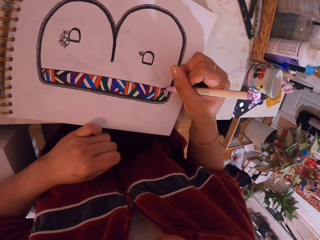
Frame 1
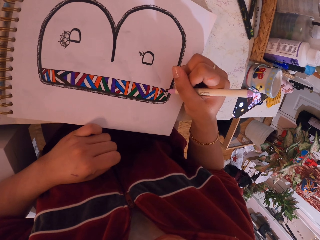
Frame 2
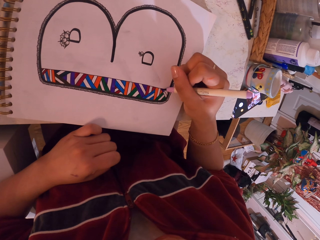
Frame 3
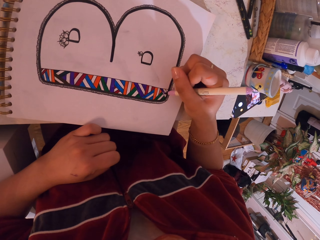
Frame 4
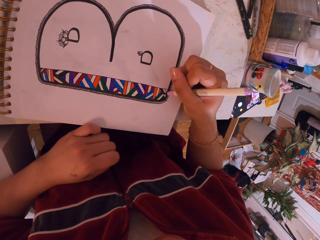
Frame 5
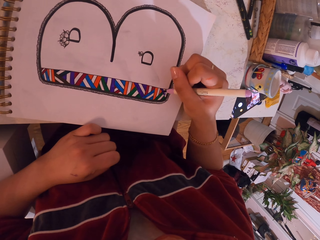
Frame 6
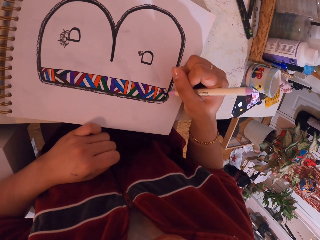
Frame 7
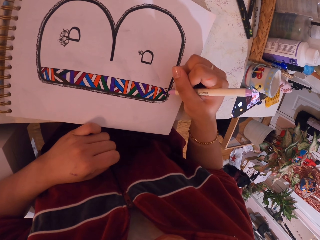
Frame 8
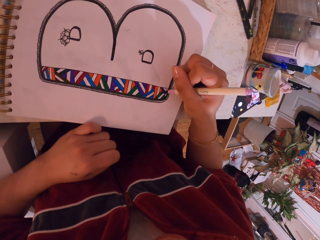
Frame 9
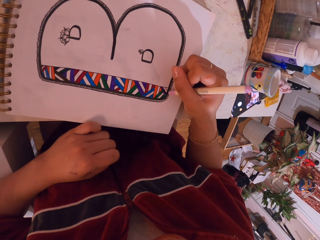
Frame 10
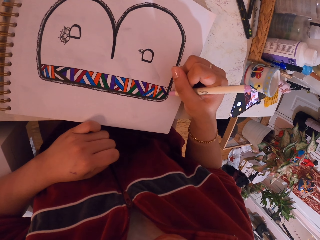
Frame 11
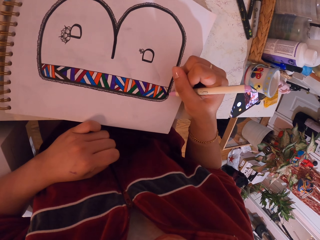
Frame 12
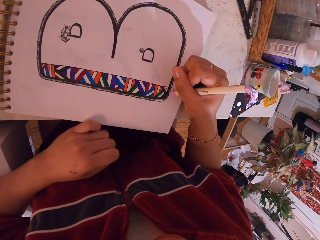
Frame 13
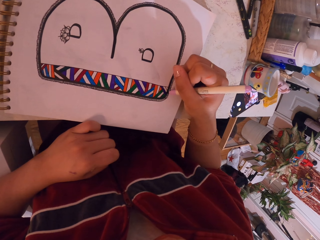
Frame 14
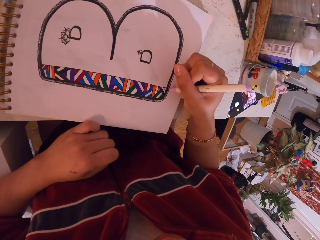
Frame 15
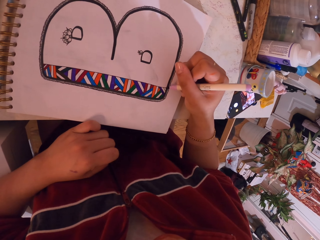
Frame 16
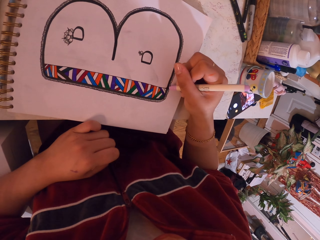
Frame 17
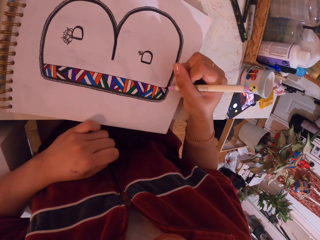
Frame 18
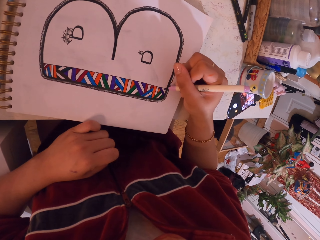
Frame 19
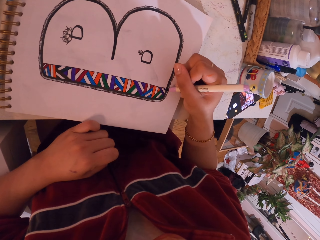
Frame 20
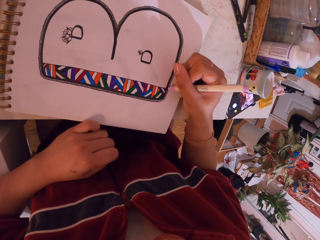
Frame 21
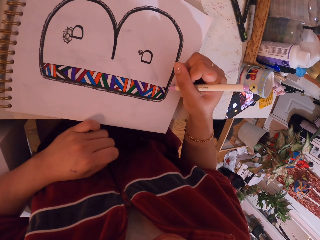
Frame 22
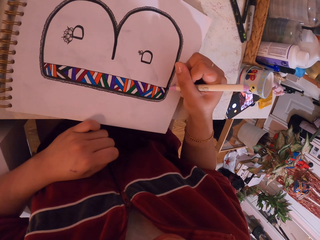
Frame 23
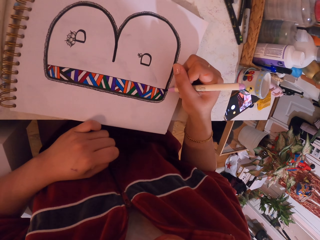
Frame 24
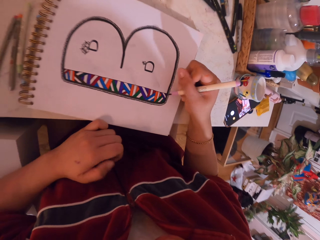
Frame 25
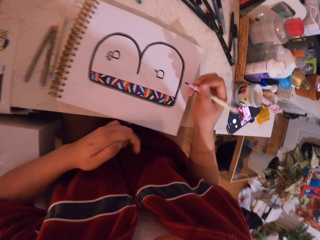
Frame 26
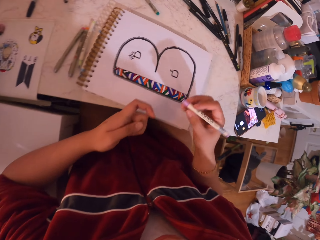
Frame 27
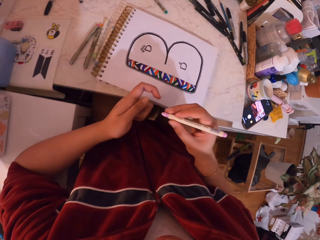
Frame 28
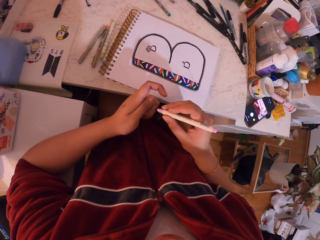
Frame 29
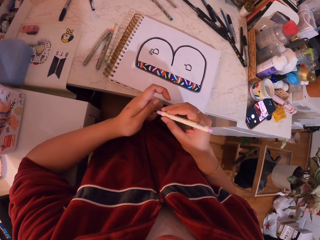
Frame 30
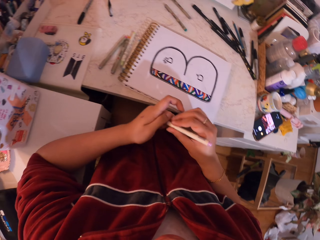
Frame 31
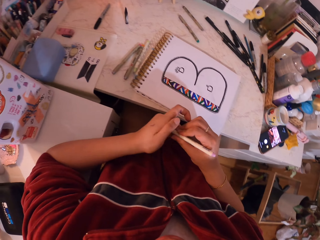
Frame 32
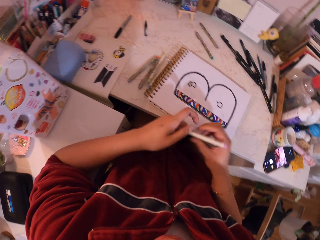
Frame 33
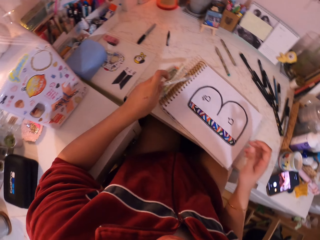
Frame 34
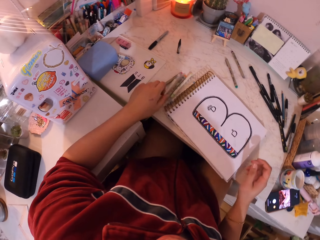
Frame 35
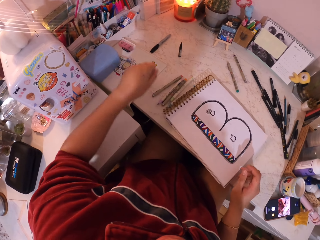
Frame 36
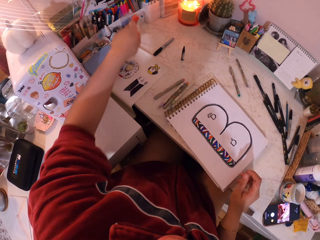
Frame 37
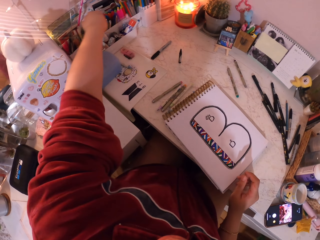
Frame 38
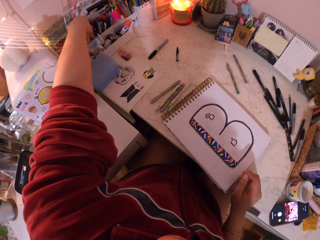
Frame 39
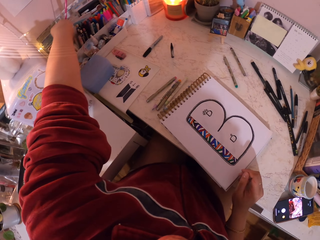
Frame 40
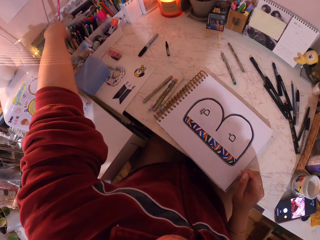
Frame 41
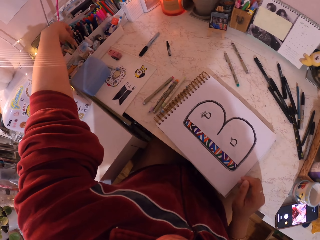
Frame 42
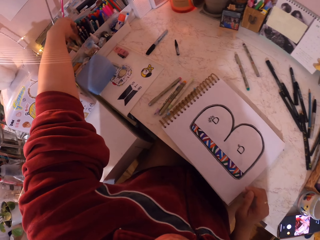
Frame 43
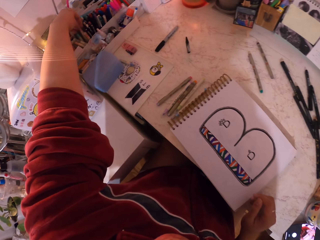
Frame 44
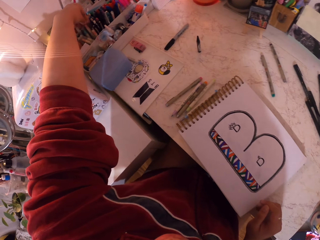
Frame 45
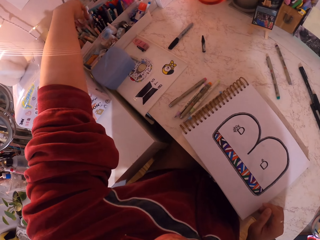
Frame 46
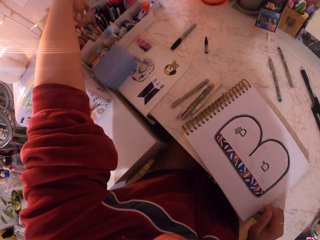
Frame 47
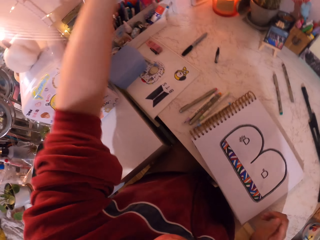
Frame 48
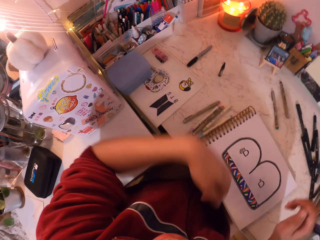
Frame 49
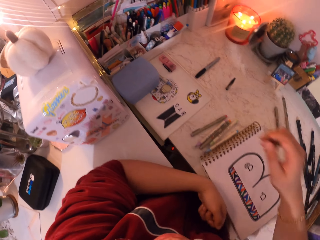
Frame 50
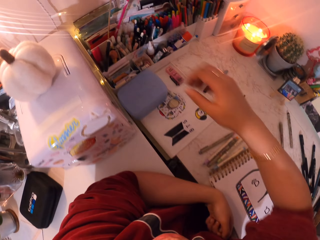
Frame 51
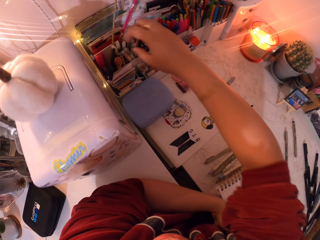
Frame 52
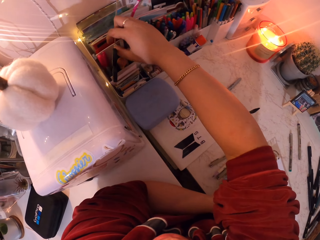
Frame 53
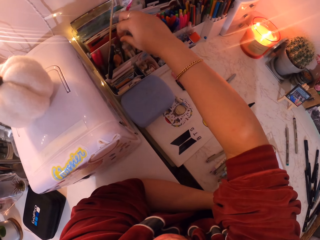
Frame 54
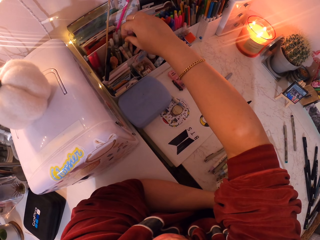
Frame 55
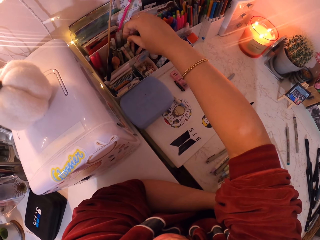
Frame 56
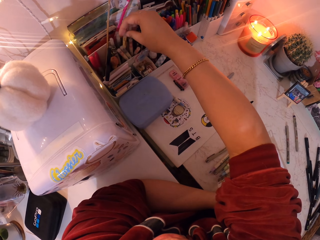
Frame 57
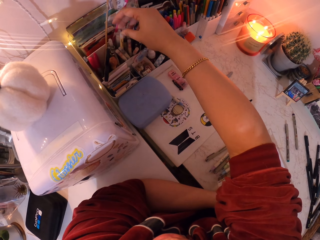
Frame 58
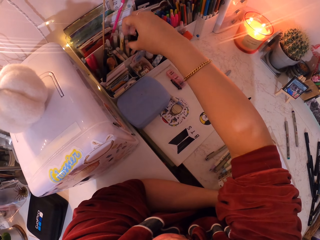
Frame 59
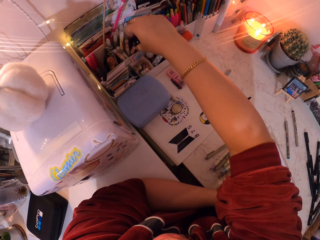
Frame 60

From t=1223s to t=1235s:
The camera wearer puts the lid on the pen. They put the pen on the table. They touch the pens. They touch the pens again.

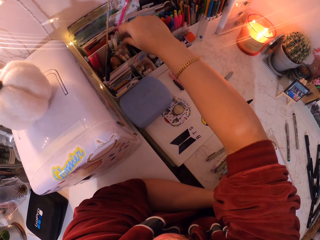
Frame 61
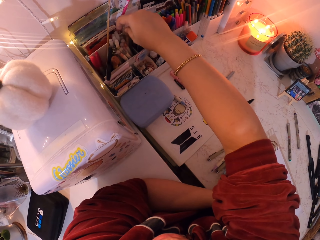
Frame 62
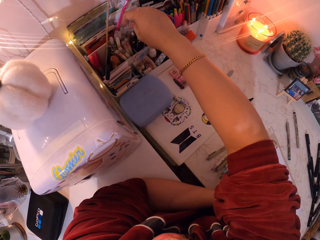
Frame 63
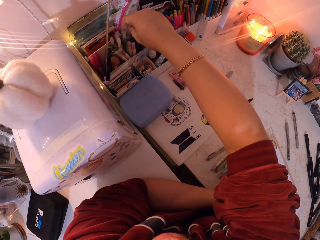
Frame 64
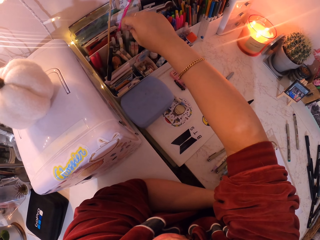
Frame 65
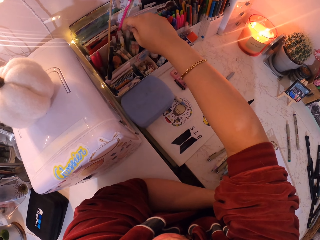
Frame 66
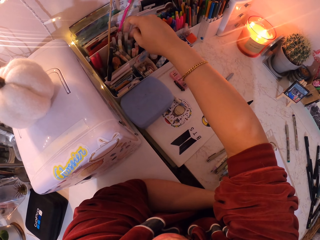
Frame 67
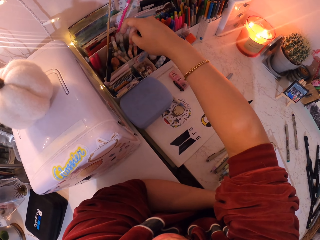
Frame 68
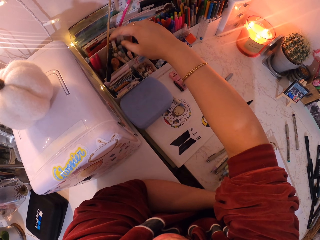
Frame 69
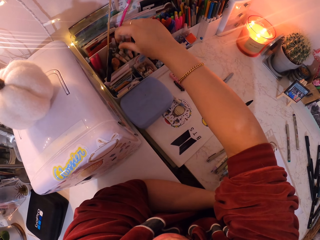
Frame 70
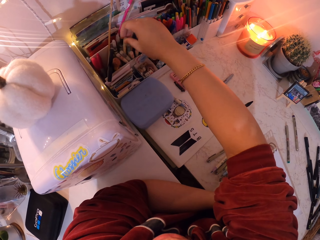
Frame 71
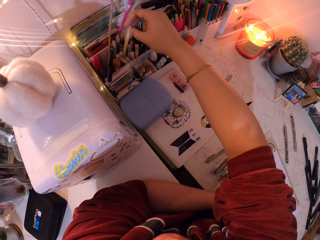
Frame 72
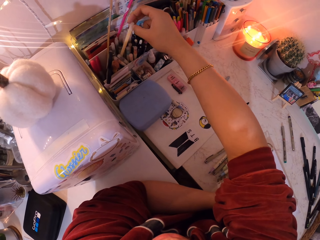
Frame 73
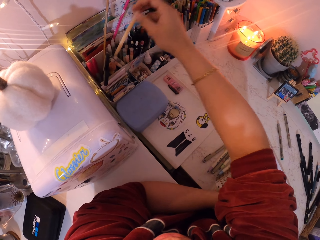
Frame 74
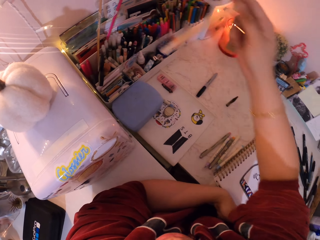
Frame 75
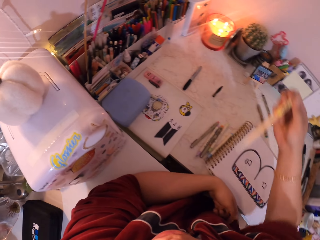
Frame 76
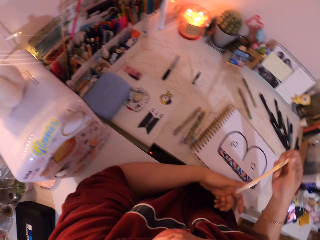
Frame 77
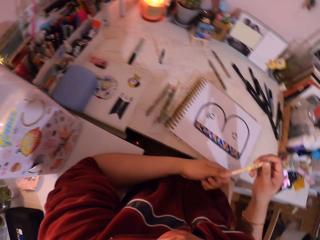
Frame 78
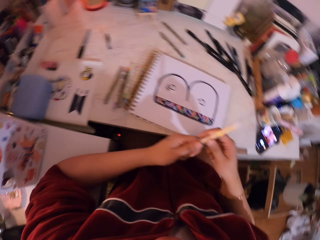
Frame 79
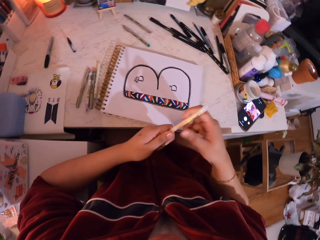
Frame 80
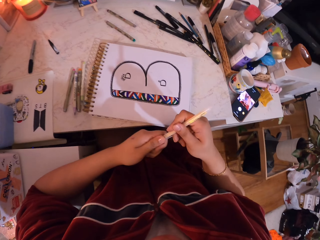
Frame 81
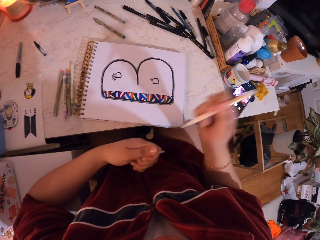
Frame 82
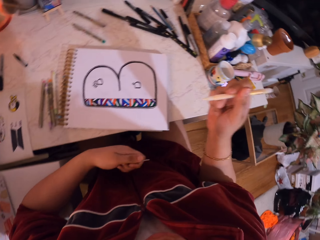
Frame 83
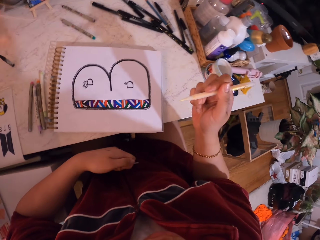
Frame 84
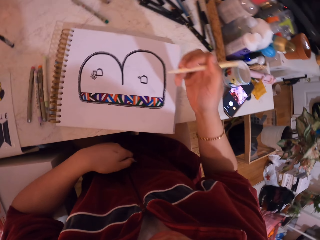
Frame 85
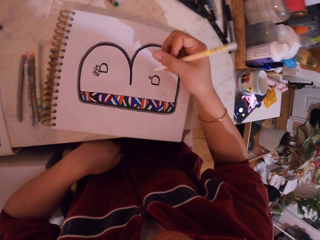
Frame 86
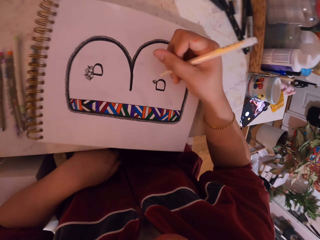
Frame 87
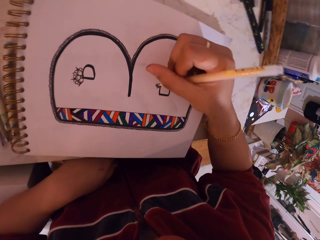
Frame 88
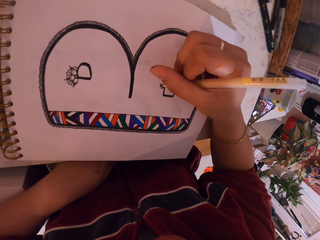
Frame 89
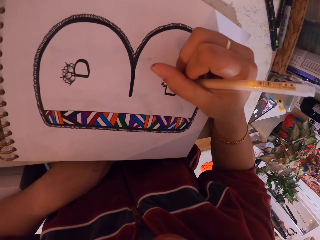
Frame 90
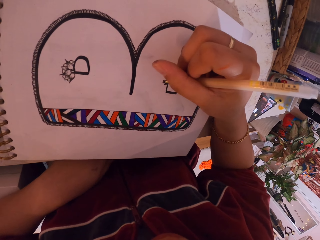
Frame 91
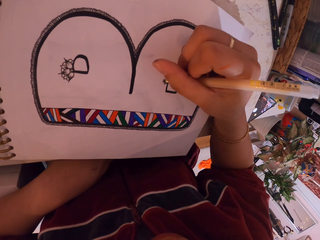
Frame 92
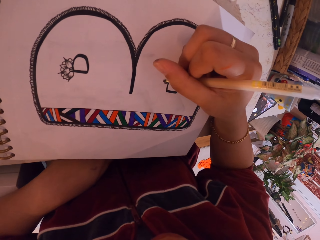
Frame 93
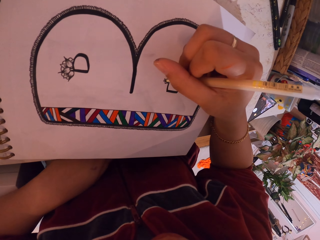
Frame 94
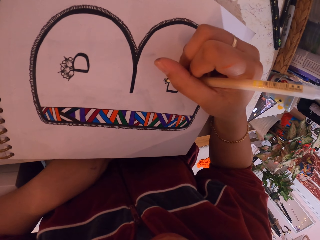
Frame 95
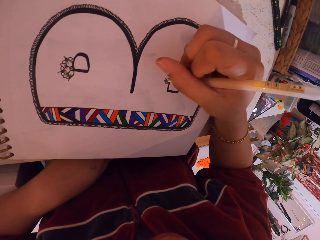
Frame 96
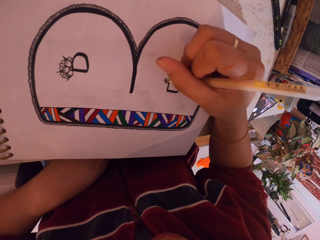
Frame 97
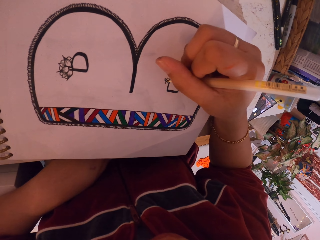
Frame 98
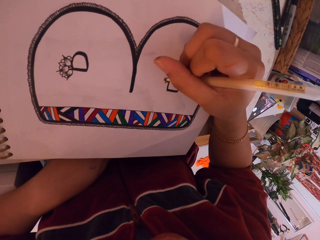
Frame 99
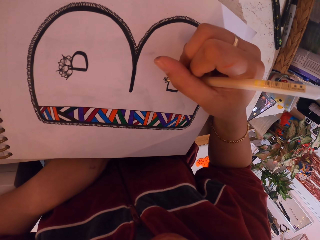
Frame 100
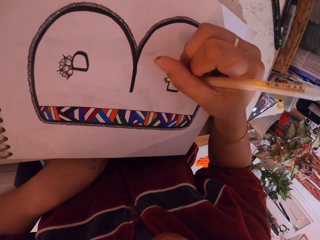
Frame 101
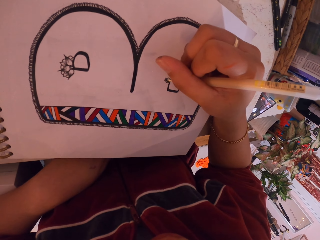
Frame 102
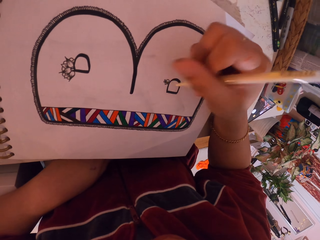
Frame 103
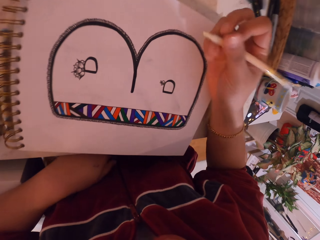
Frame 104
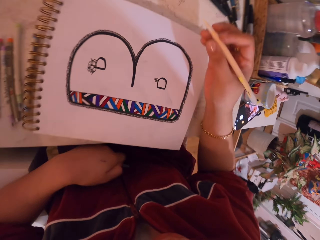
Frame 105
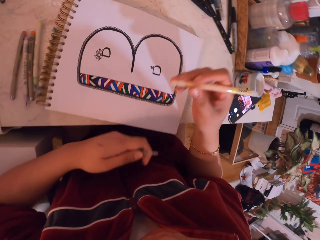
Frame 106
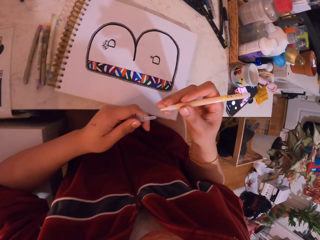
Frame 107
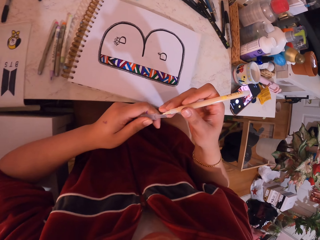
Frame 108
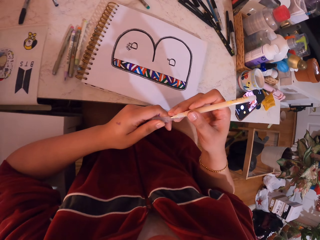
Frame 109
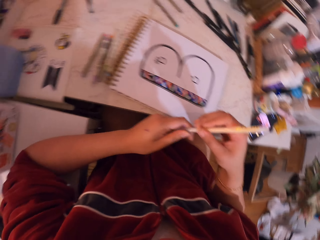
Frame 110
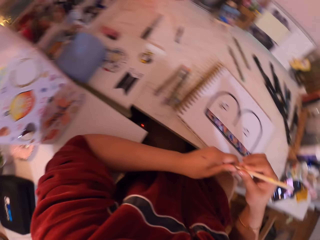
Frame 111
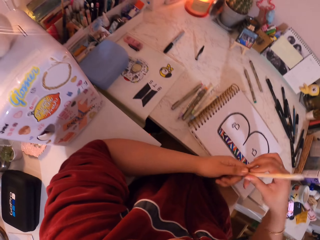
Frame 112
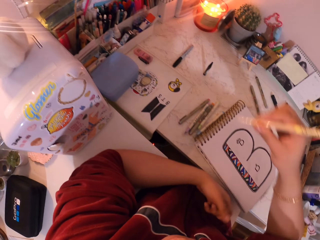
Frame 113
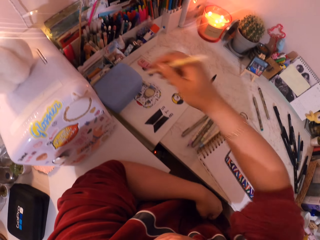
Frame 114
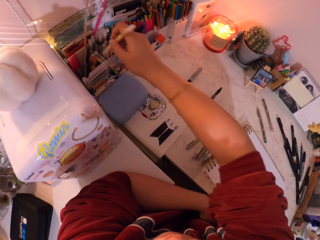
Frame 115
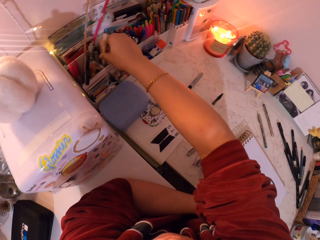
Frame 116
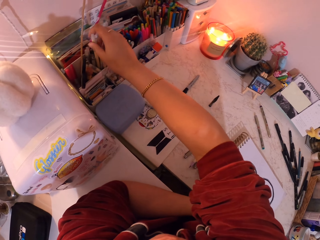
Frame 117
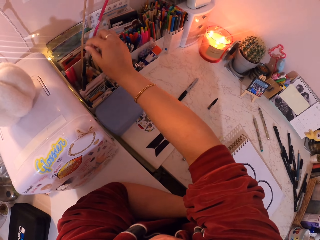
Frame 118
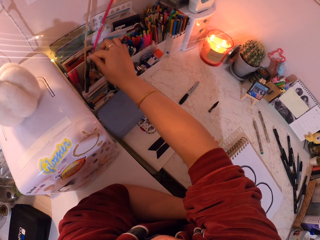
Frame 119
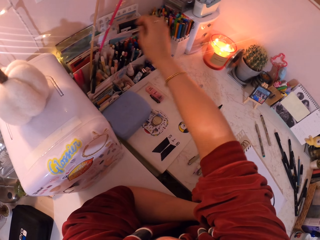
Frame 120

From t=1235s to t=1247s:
The camera wearer picks up the pen. They remove the lid from the pen. They draw with the pen. They put the lid on the pen. They put the pen in the container.
